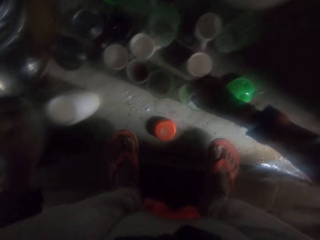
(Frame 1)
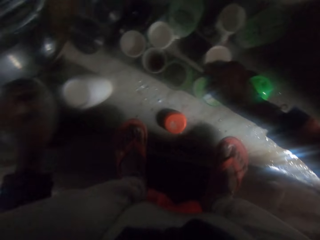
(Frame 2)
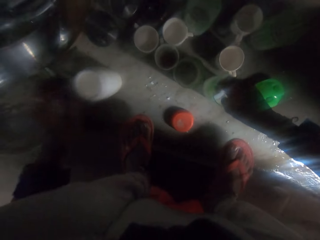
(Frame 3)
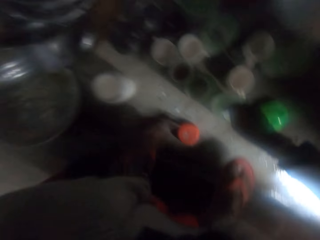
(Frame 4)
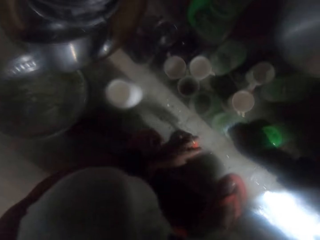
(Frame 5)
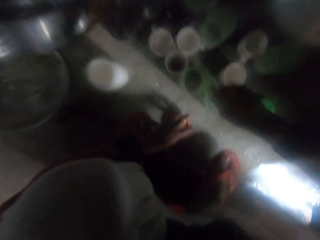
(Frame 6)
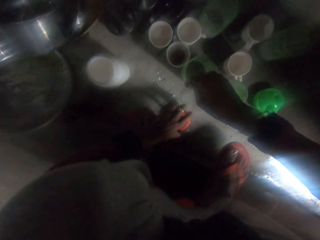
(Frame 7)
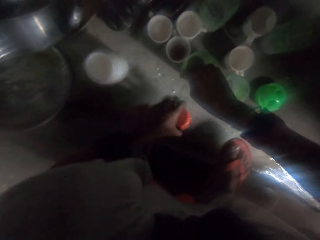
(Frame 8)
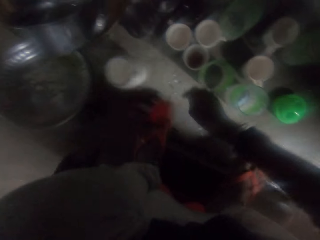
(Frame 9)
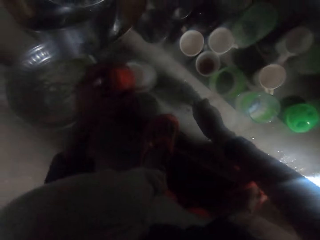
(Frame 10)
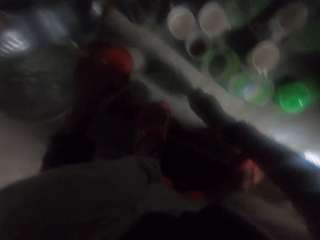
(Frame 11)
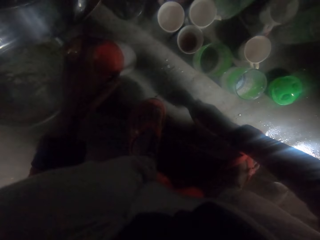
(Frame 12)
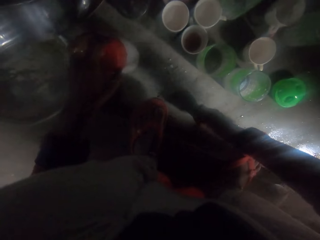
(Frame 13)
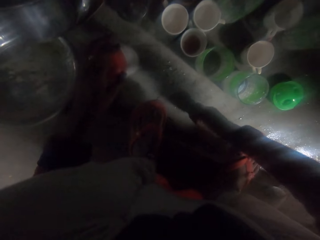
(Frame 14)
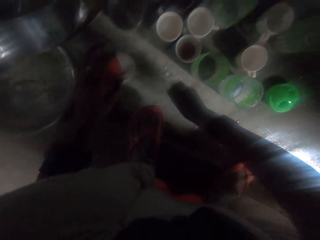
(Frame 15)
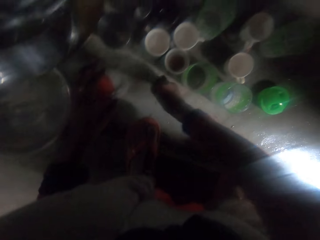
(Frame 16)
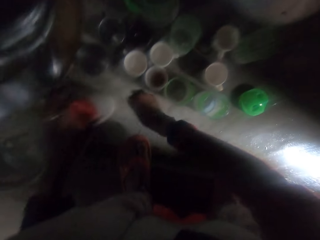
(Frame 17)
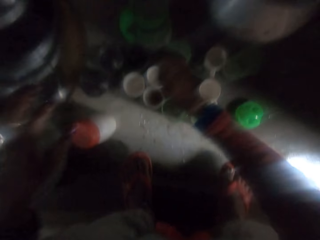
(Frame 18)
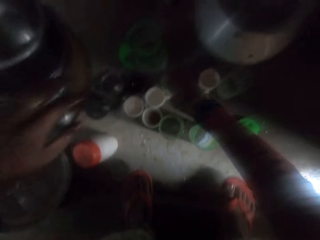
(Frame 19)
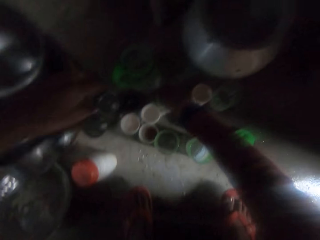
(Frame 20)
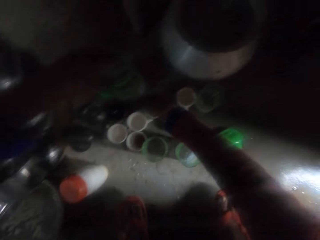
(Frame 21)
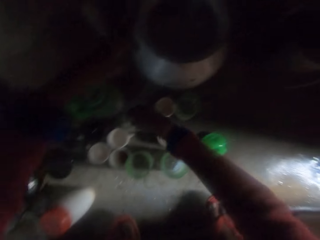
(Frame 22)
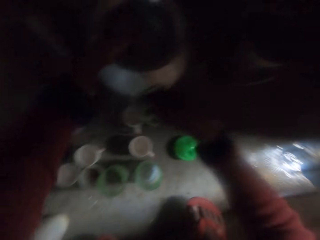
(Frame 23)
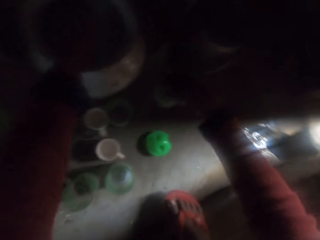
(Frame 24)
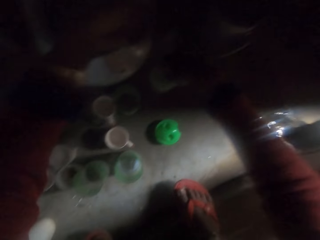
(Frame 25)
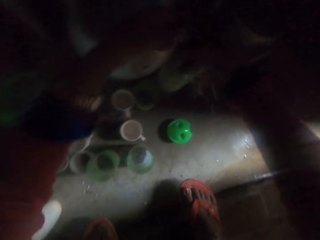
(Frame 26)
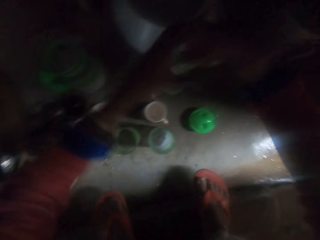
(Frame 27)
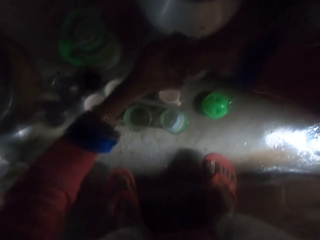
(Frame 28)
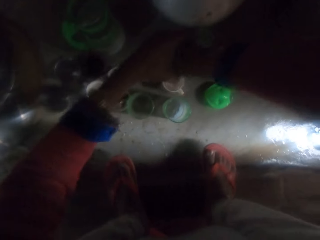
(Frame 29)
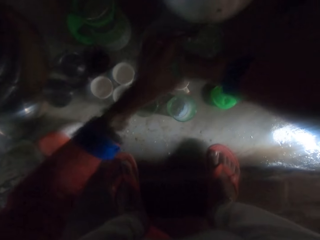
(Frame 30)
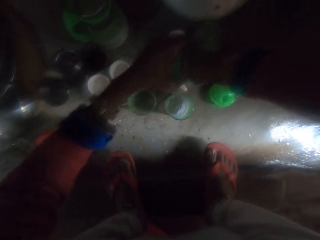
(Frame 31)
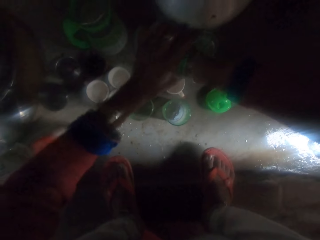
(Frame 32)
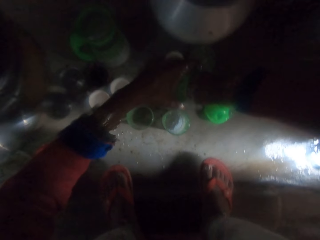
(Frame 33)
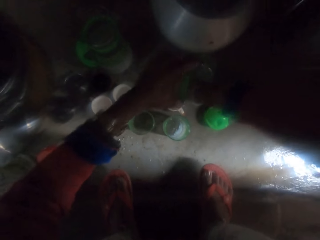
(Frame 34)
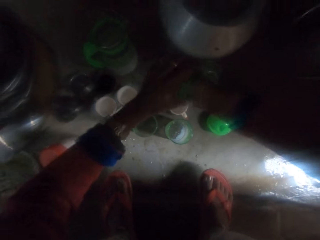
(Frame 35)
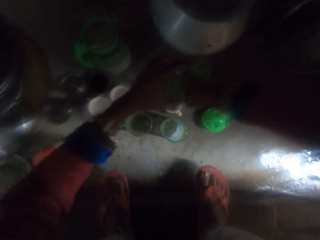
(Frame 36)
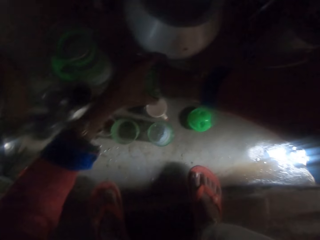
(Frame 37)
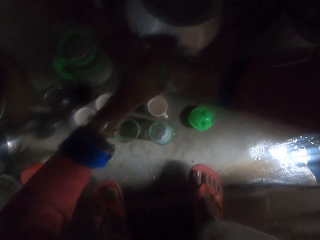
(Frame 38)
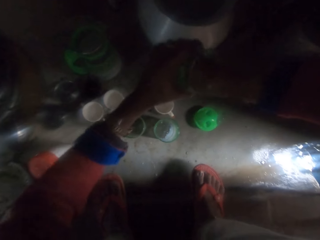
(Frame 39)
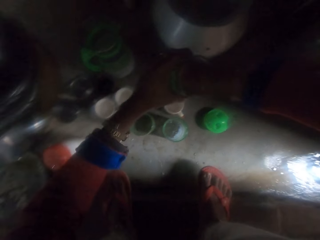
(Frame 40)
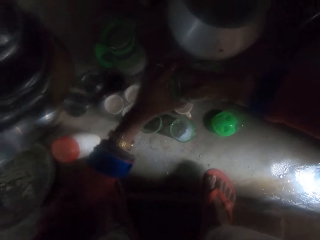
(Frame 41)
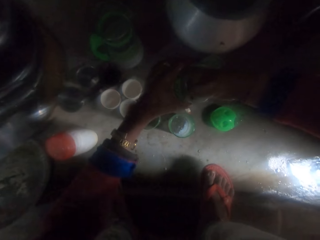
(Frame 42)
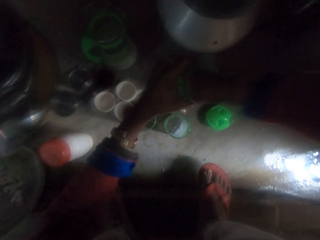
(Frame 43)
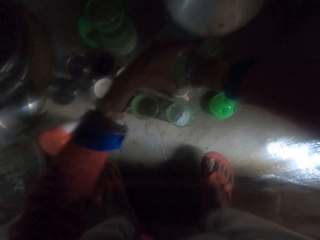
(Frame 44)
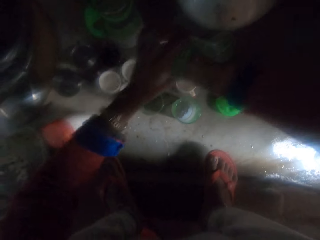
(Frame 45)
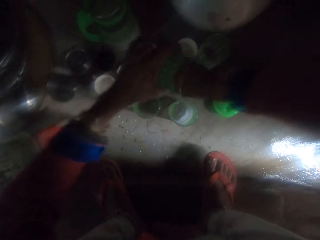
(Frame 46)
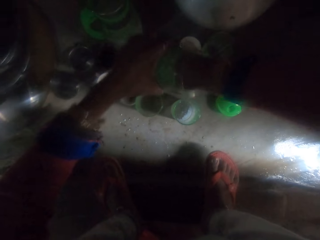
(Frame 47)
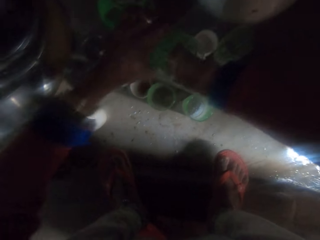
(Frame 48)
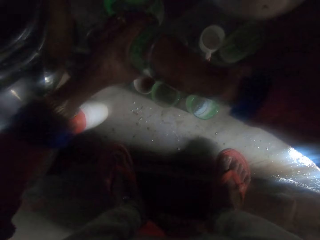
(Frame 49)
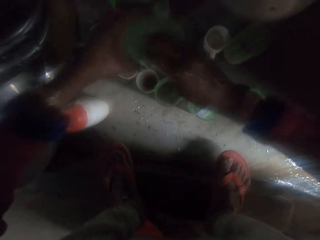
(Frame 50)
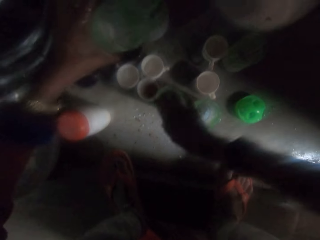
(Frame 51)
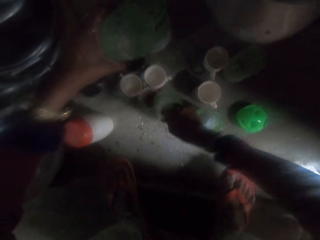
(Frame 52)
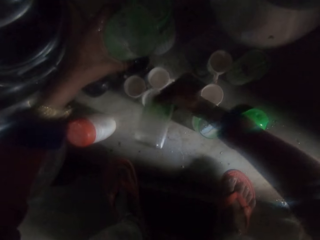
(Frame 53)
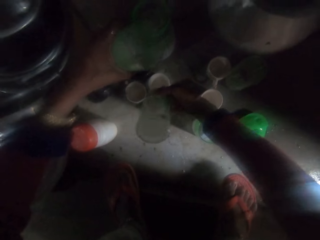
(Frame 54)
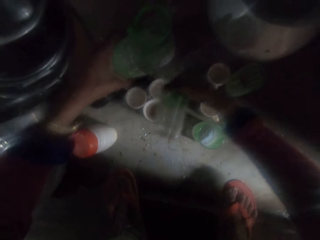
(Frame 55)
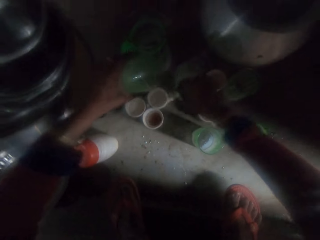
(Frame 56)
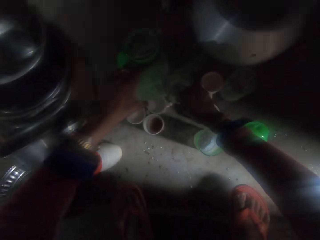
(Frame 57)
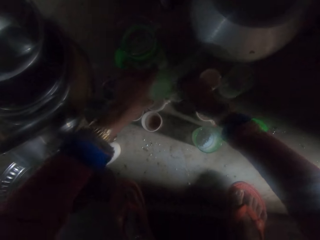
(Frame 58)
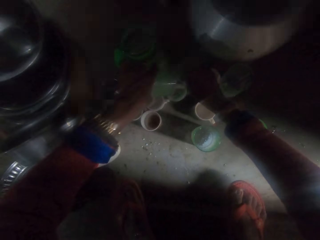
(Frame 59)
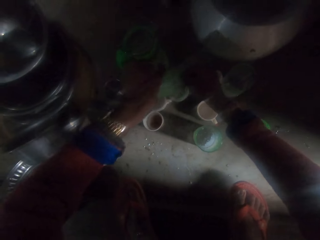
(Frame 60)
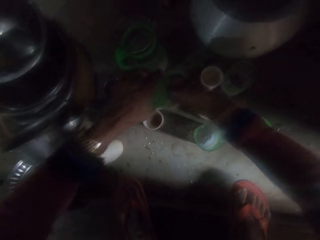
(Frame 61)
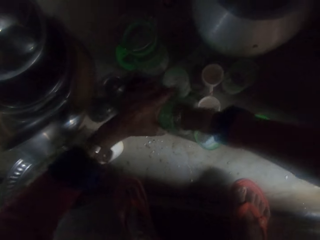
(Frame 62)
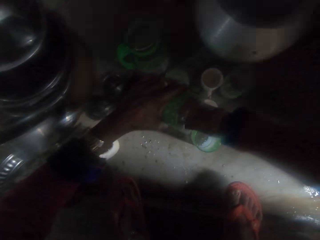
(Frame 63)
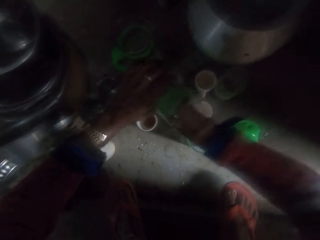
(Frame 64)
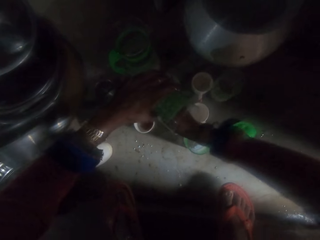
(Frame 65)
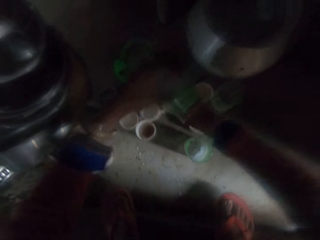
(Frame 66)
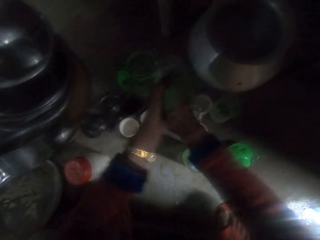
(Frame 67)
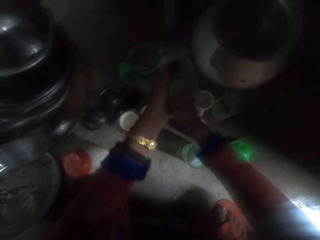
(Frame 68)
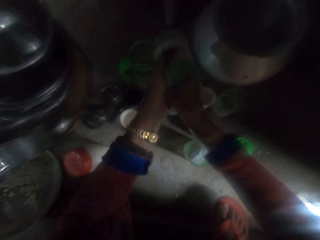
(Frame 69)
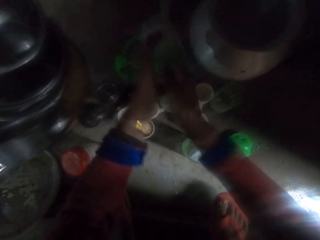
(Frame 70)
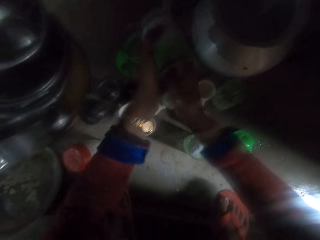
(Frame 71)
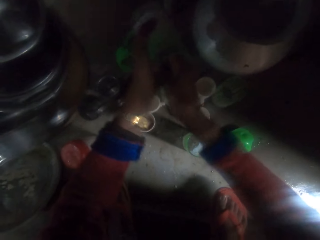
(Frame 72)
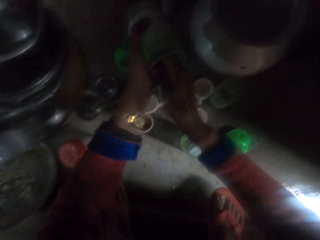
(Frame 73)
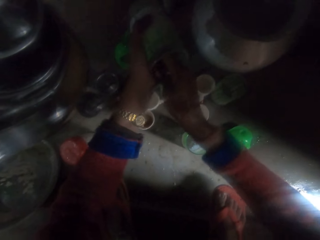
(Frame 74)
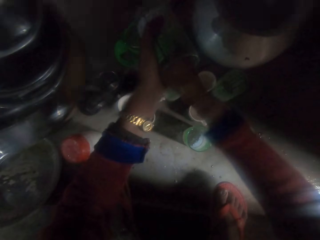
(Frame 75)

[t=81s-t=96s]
The camera wearer picks the cover of the soap plastic container from the floor. She covers the soap plastic container. She picks a cup from the floor. She pours water on the cup from the pot with her hand. She holds the cup. She washes the cup with her hand. She picks another cup or water glass from the floor. She puts the water glass on the floor. She pours the soapy water from the cup into the other cup. She washes the cup with her hand.

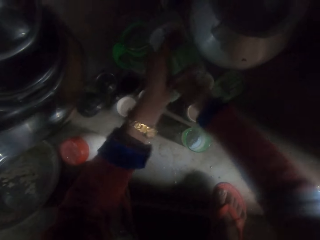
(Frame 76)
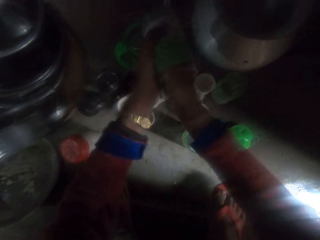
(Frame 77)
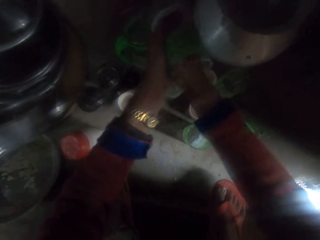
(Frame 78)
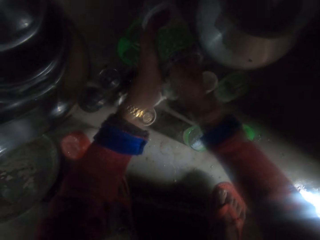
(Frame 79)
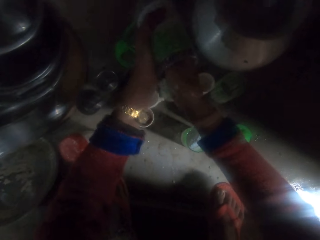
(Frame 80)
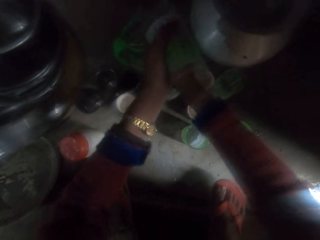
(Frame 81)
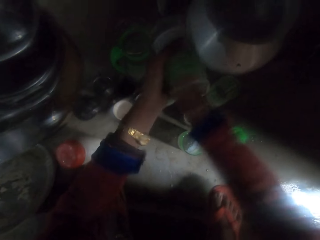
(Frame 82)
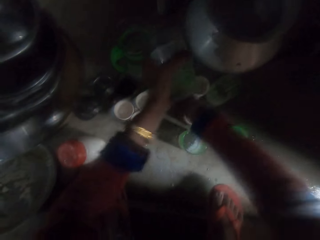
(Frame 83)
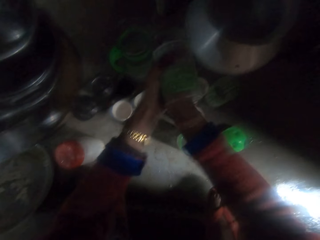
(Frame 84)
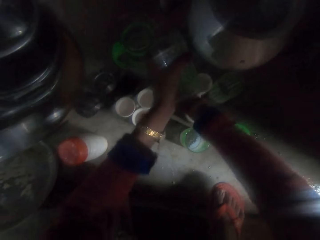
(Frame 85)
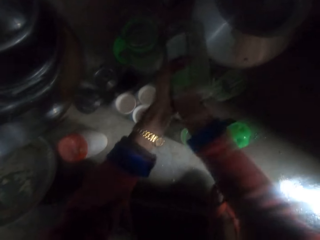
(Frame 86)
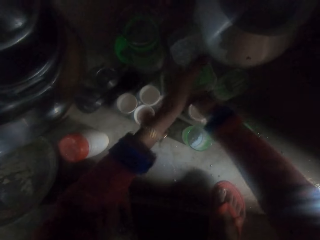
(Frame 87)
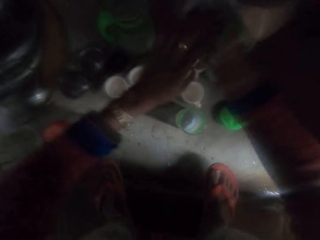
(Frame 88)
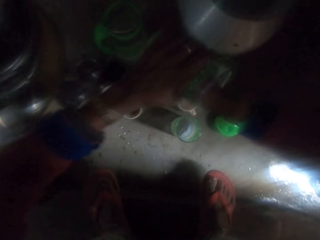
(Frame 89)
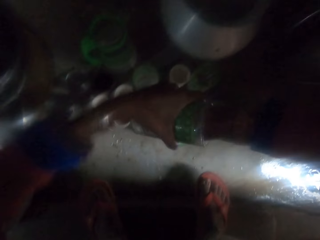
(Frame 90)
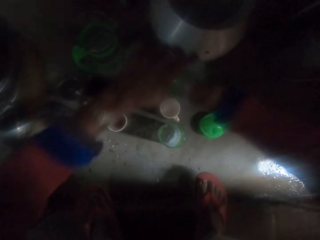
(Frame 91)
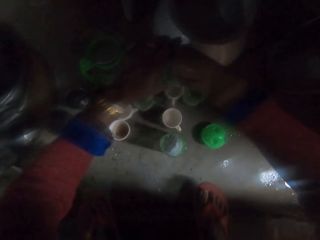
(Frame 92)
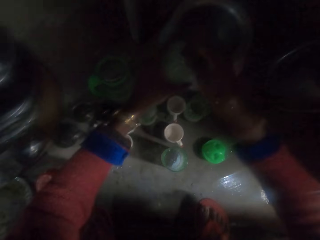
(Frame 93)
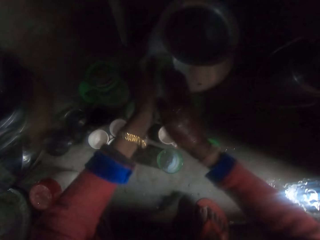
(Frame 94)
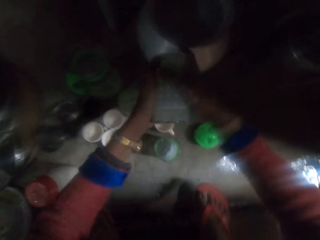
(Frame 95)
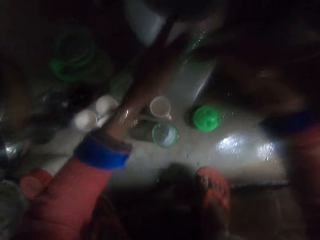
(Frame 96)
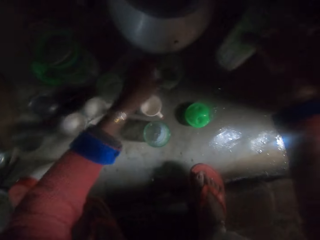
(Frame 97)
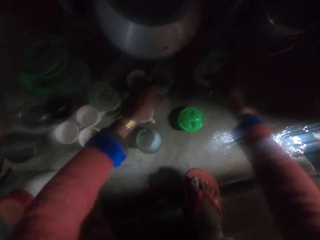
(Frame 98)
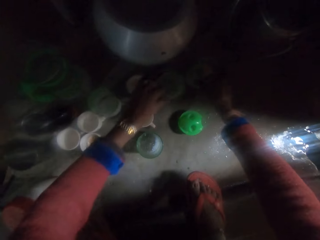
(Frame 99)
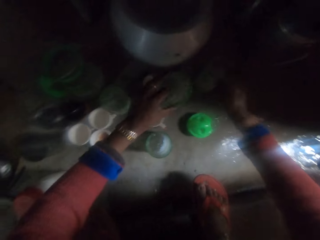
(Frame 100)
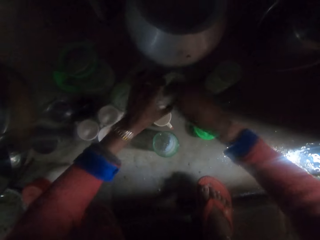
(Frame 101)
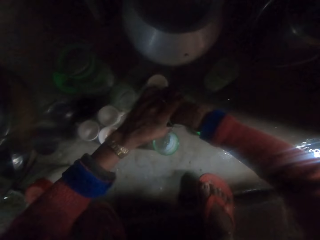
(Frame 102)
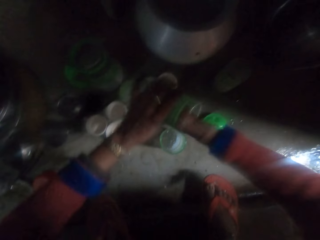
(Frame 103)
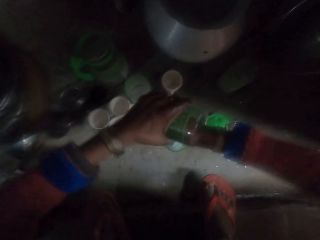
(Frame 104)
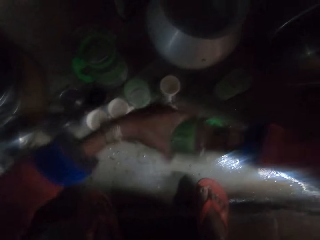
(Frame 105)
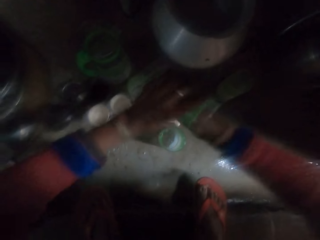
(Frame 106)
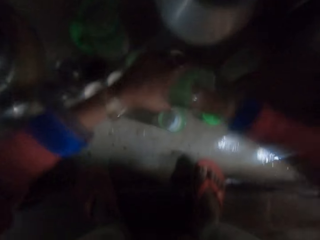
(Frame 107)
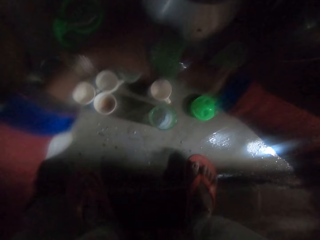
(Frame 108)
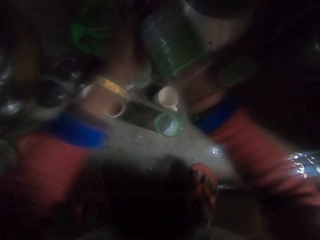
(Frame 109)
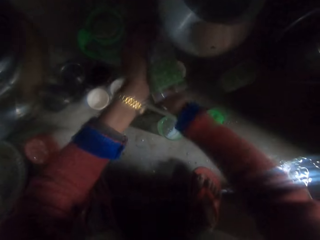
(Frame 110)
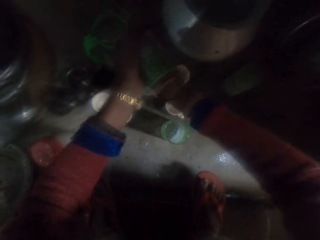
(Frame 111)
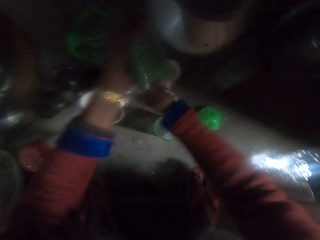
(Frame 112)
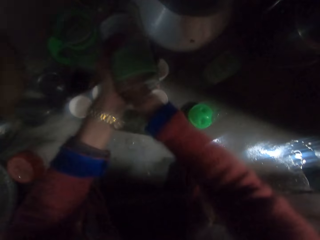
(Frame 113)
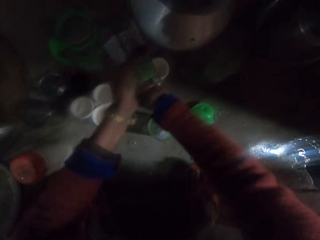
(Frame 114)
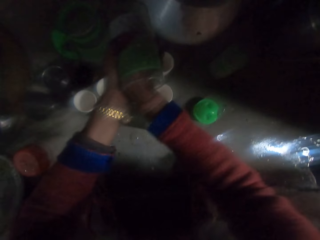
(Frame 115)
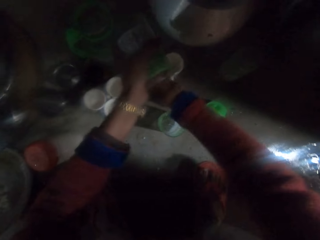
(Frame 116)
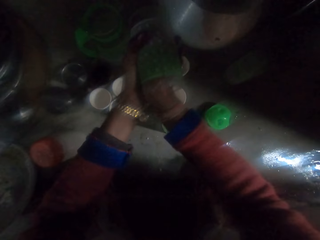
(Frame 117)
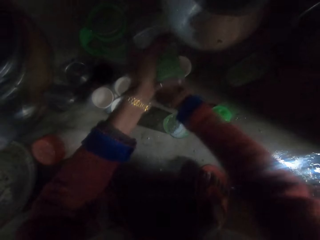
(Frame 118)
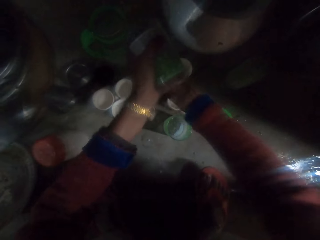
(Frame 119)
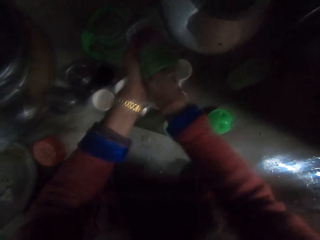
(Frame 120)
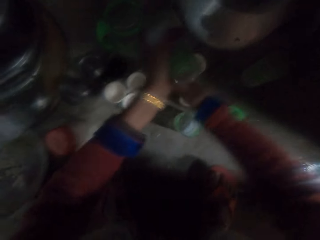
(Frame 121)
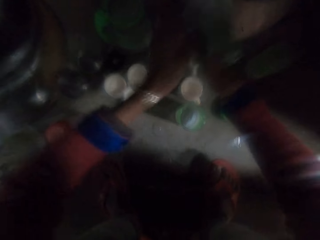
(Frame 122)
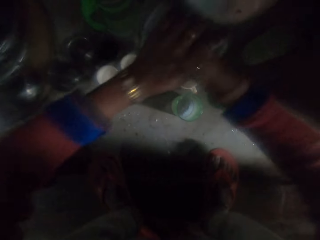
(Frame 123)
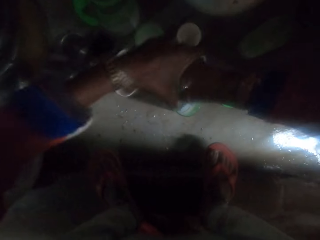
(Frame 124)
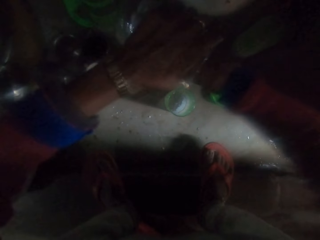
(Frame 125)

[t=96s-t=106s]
The camera wearer drops the cup on the floor. She picks another cup from the floor. She holds the water glass. She washes the cup with her hand. She puts the water glass on the floor.
